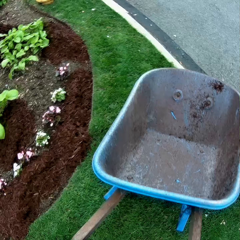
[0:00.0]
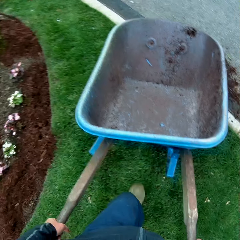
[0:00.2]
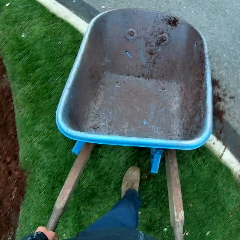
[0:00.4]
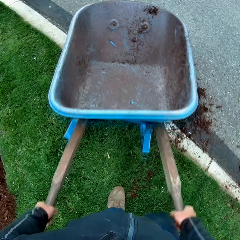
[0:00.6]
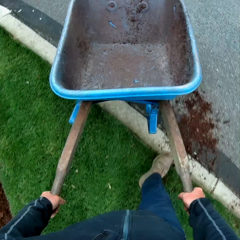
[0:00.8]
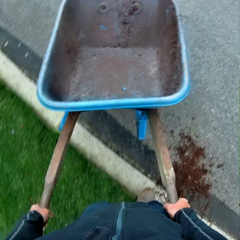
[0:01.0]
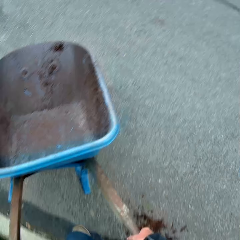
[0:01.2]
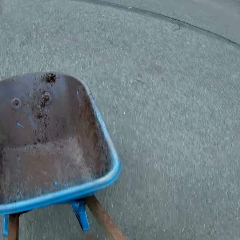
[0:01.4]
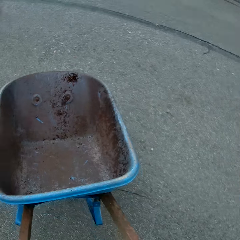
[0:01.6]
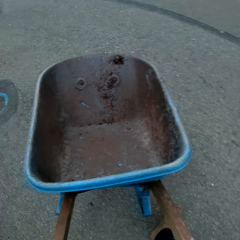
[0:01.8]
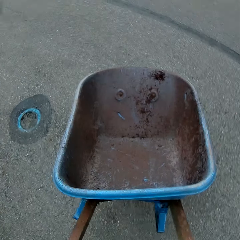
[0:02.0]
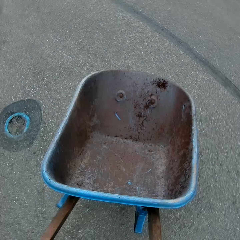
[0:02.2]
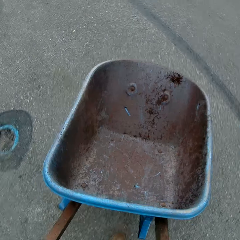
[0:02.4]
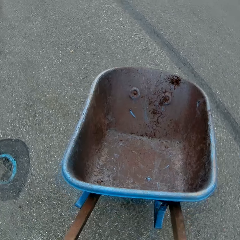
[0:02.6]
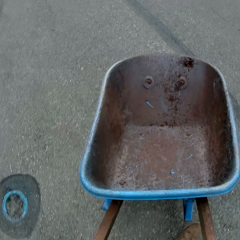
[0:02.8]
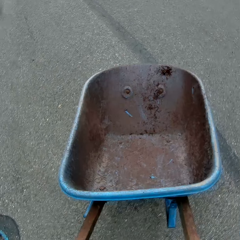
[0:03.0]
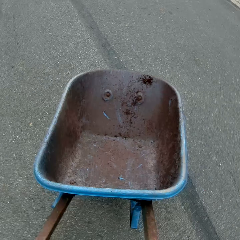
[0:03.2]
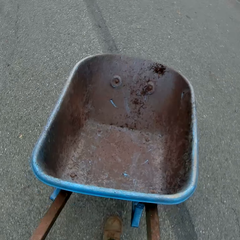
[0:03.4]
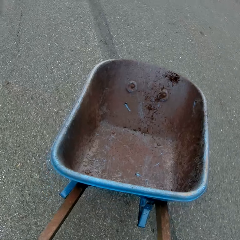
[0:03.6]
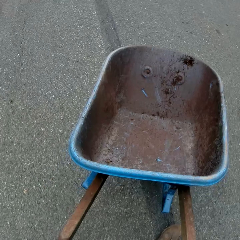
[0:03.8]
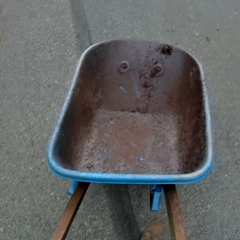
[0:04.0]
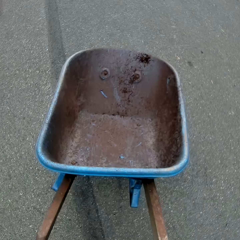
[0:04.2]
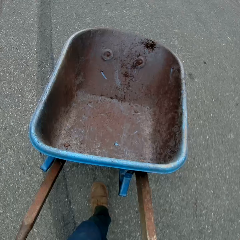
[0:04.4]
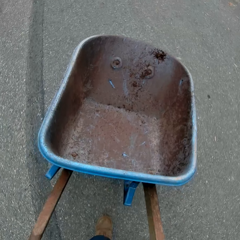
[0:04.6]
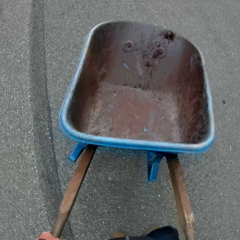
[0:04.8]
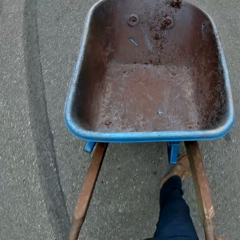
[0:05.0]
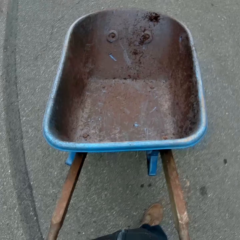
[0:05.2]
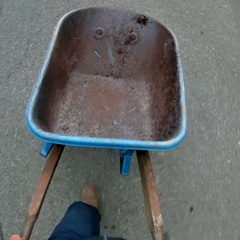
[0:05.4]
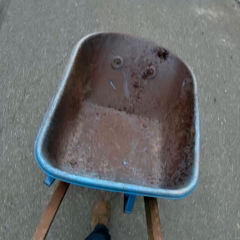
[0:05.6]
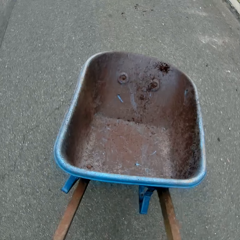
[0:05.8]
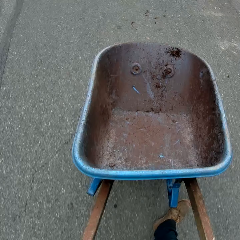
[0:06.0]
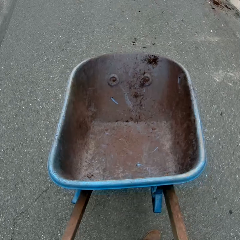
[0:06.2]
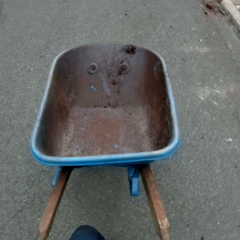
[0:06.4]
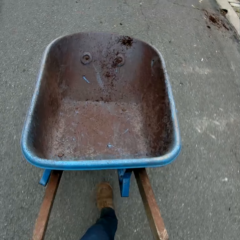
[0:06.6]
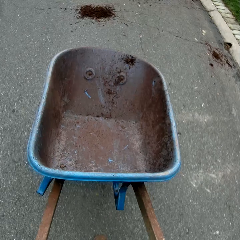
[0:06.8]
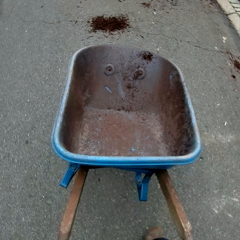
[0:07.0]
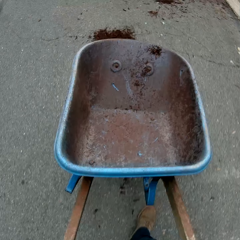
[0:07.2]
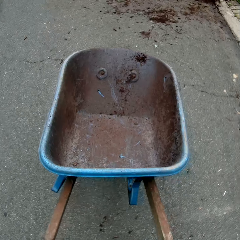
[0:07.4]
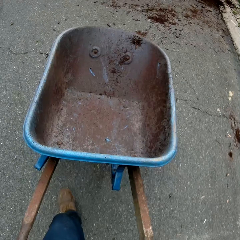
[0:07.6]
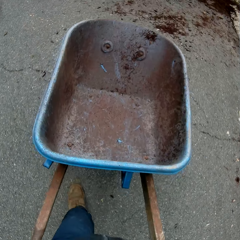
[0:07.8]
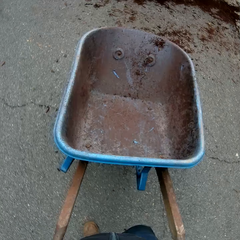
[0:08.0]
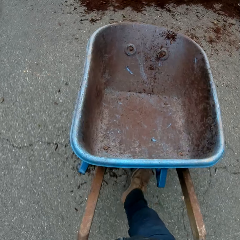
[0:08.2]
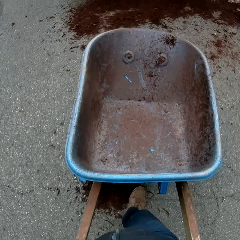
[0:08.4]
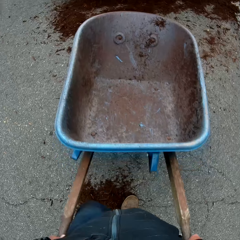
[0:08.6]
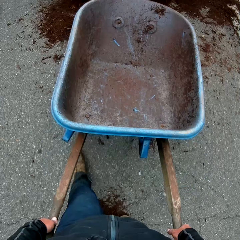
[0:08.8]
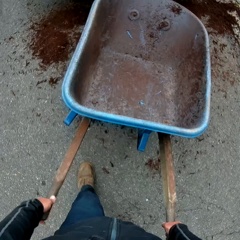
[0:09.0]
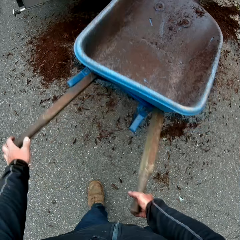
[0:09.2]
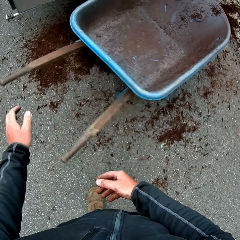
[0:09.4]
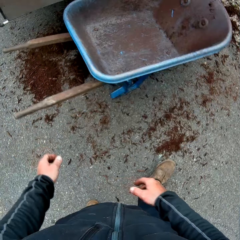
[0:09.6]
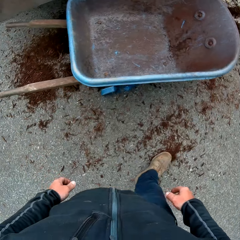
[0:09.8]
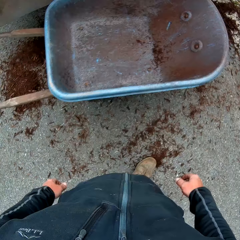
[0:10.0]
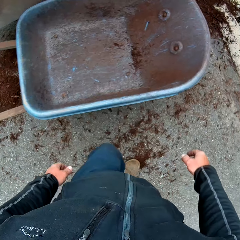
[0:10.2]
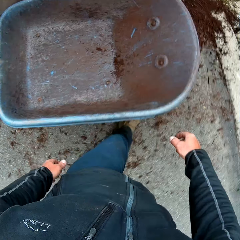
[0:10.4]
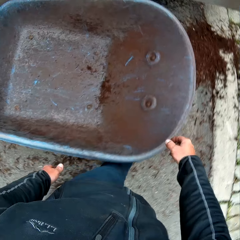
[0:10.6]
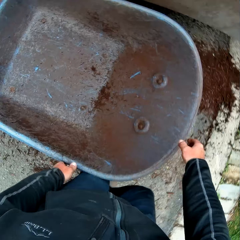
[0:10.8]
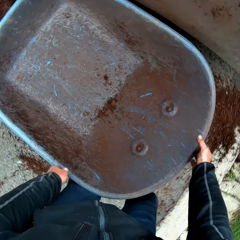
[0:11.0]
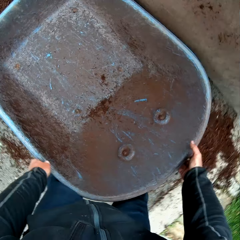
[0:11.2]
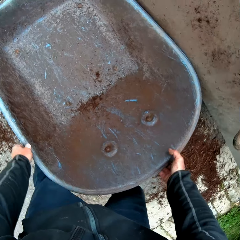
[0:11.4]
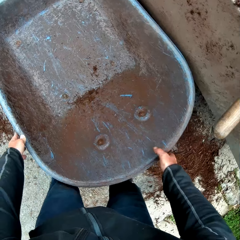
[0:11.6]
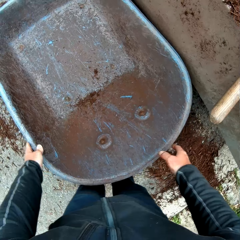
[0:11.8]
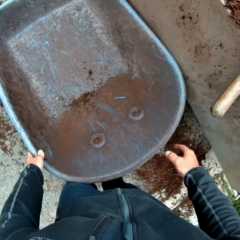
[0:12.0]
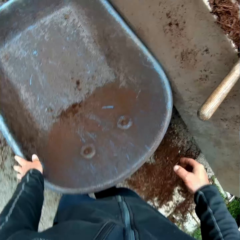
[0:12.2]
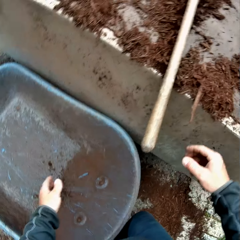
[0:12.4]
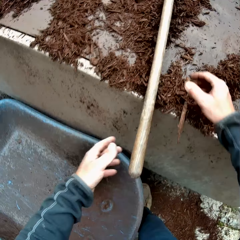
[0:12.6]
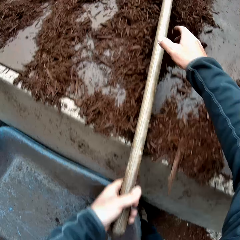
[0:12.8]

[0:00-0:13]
The camera wearer pushes a wheelbarrow on the road. They park the wheelbarrow and throw the wheelbarrow aside. They walk beside the wheelbarrow on the road. They push the wheelbarrow and adjust the wheelbarrow.

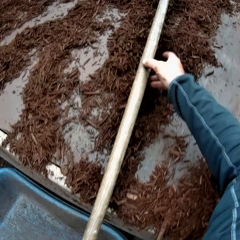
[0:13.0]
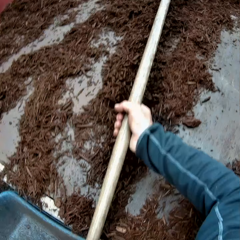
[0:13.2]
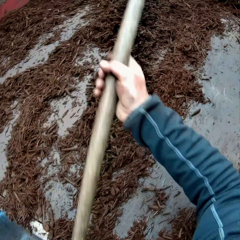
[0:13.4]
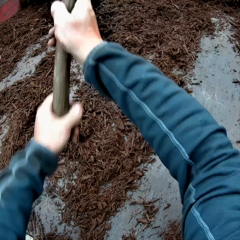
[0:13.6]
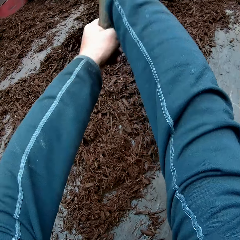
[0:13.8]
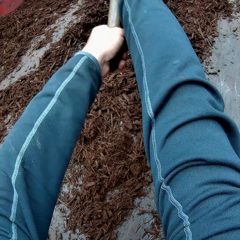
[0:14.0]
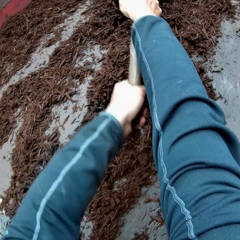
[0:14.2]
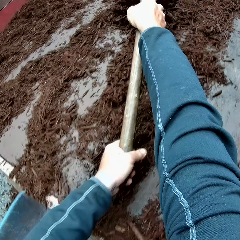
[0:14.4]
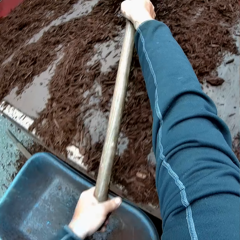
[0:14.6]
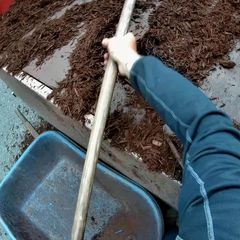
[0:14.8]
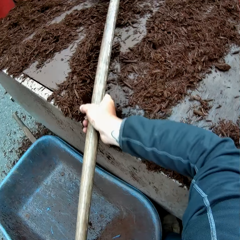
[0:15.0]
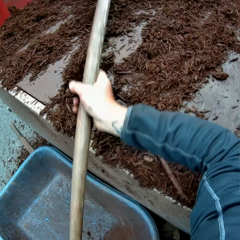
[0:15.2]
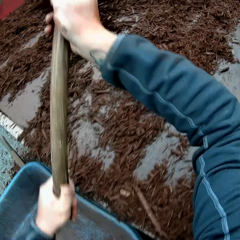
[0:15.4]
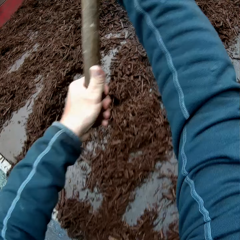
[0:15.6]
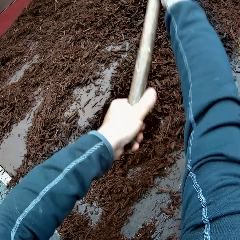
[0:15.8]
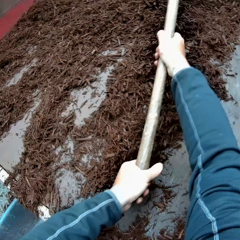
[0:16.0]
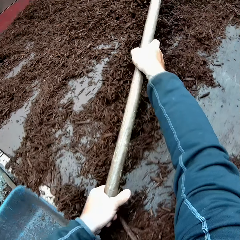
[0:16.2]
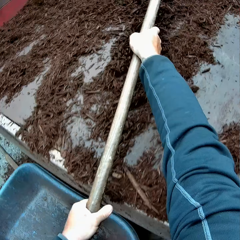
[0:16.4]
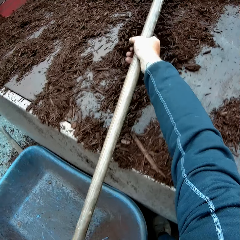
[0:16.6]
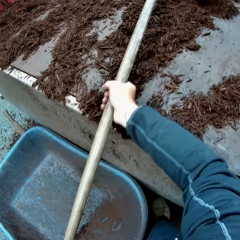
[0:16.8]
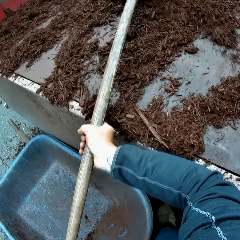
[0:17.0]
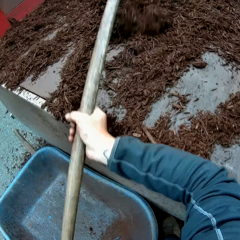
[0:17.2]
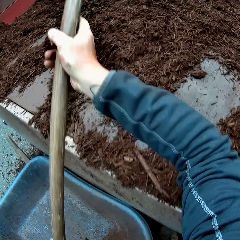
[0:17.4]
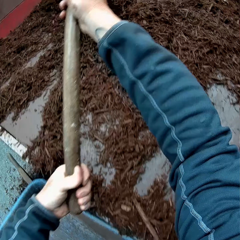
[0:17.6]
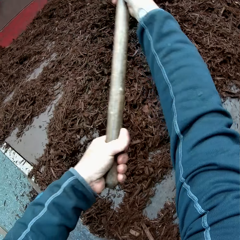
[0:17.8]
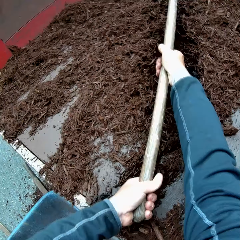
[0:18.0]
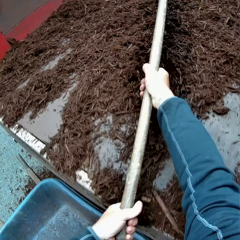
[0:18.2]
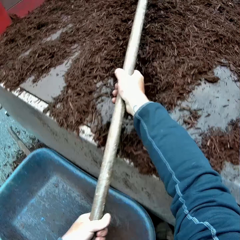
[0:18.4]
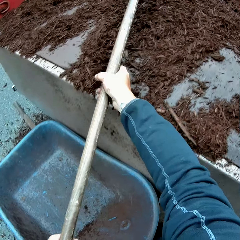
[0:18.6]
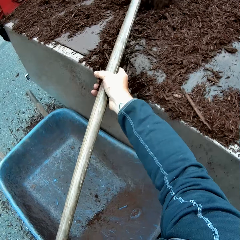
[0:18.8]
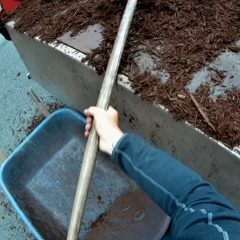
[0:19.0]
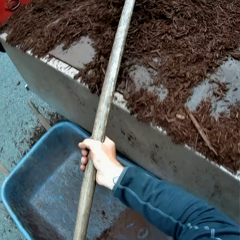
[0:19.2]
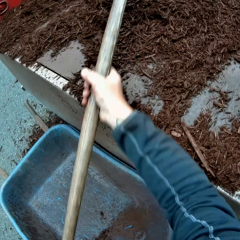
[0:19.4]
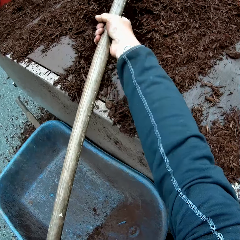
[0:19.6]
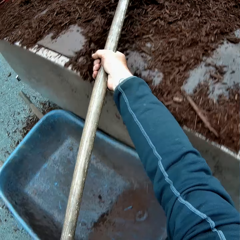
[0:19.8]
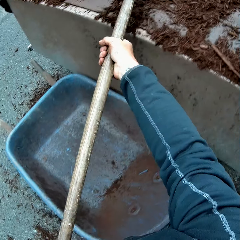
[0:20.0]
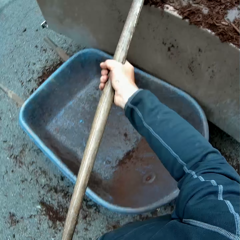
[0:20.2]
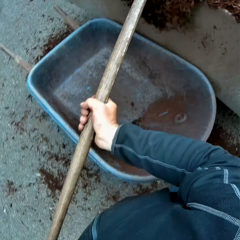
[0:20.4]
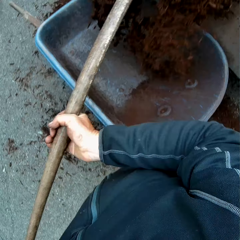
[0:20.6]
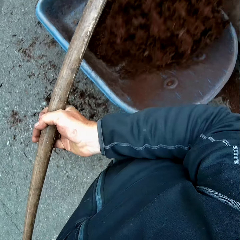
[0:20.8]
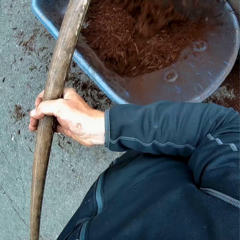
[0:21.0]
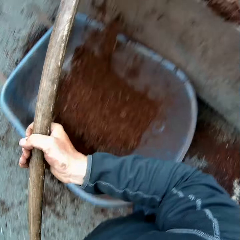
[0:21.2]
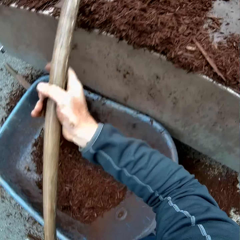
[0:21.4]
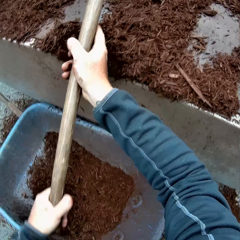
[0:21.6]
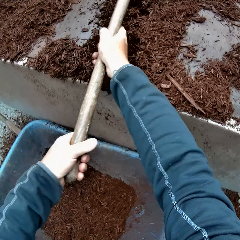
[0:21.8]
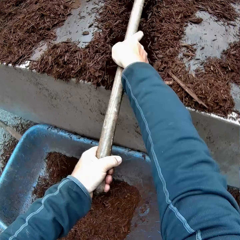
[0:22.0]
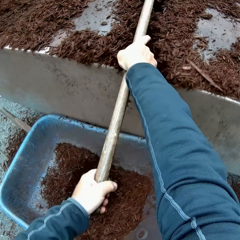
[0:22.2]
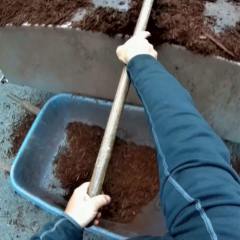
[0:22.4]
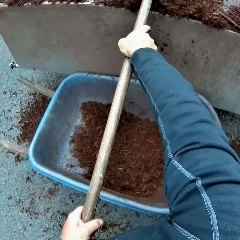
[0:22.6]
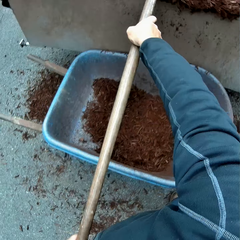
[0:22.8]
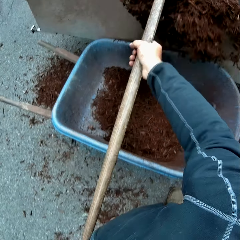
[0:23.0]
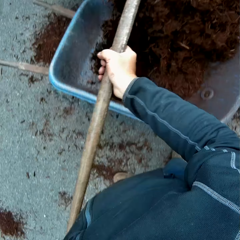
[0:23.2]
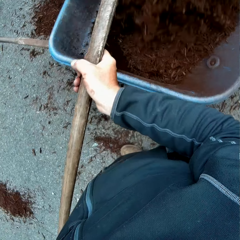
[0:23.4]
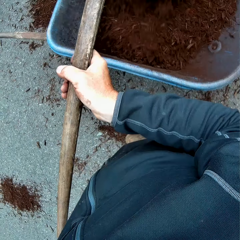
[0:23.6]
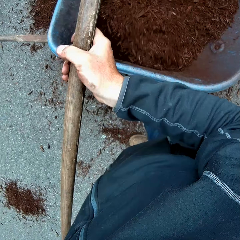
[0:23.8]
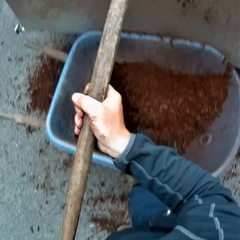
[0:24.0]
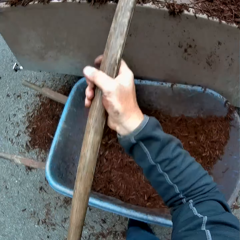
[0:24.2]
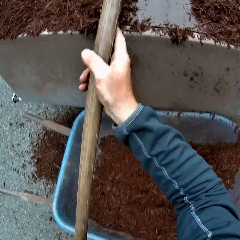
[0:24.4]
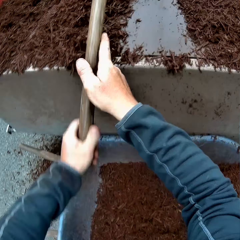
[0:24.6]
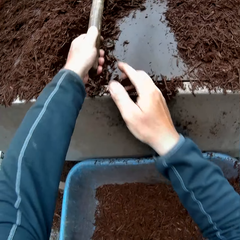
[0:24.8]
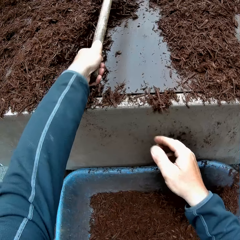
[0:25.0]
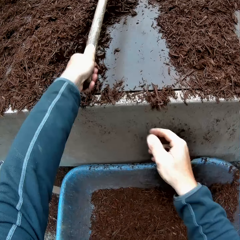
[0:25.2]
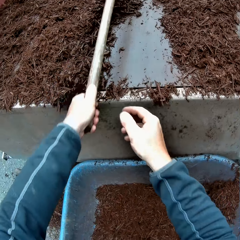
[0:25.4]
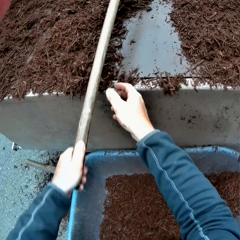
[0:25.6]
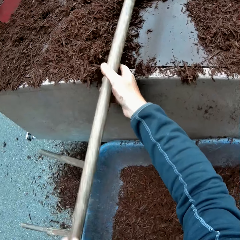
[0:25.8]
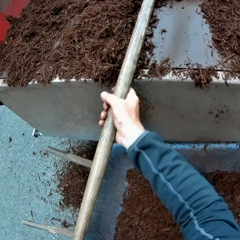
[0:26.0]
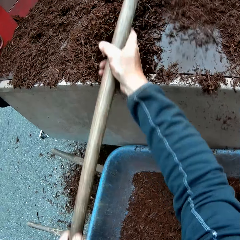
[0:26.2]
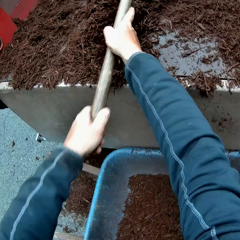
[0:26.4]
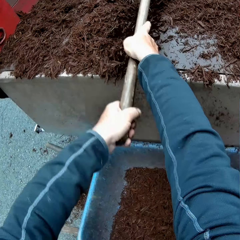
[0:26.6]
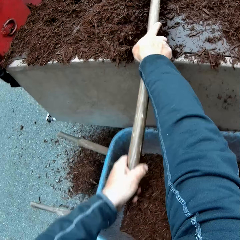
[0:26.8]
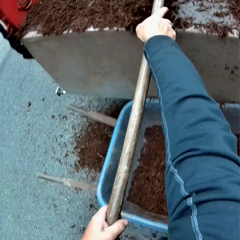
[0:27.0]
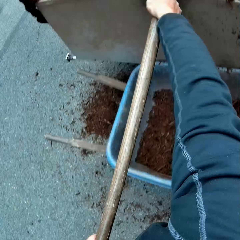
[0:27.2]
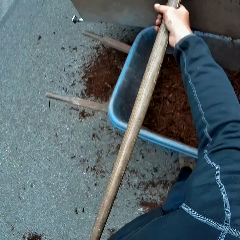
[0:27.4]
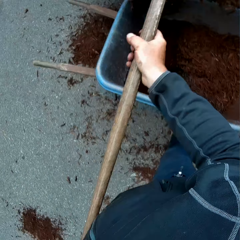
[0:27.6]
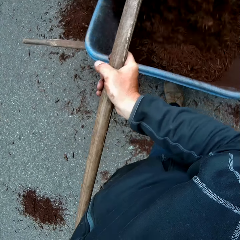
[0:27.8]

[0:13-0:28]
The camera wearer takes a rake from the ground. They collect dried leaves and soil with the rake. They pull chaff with the rake. They lift the rake. They pull chaff with the rake. They lift the rake. They pull chaff with the rake. They drop the chaff on the wheelbarrow. They collect the dried leaves and soil in the wheelbarrow. They lift the rake. They pull chaff with the rake. They drop the chaff on the wheelbarrow. They lift the rake. They pull chaff with the rake.
